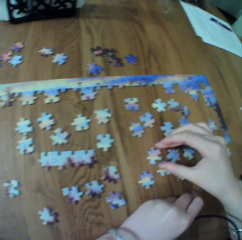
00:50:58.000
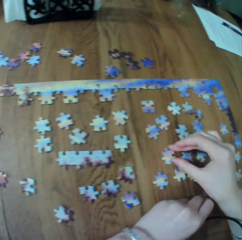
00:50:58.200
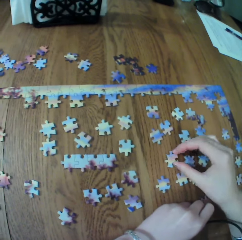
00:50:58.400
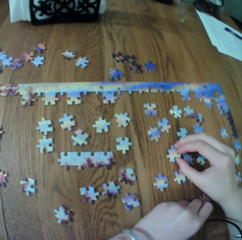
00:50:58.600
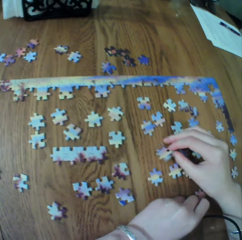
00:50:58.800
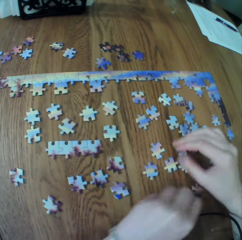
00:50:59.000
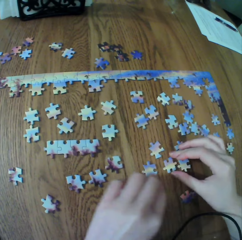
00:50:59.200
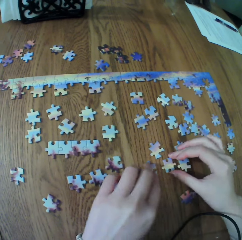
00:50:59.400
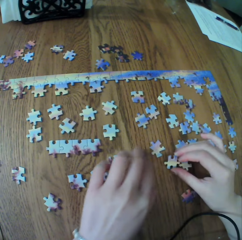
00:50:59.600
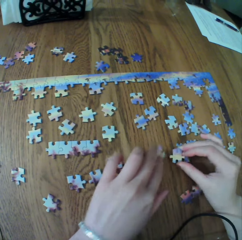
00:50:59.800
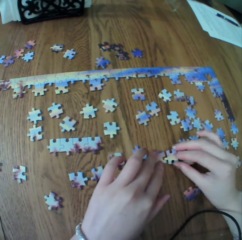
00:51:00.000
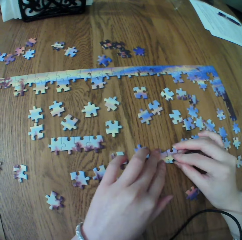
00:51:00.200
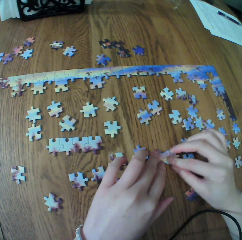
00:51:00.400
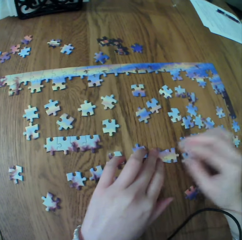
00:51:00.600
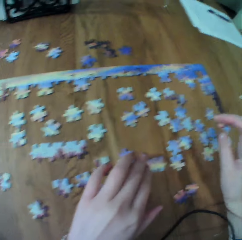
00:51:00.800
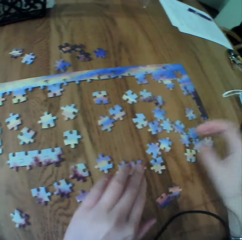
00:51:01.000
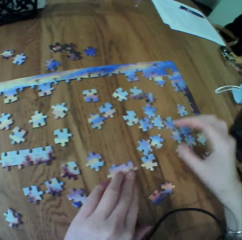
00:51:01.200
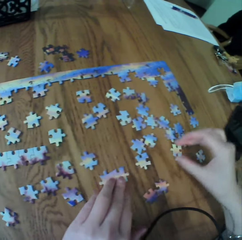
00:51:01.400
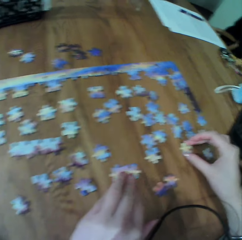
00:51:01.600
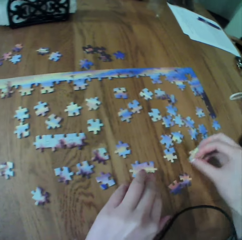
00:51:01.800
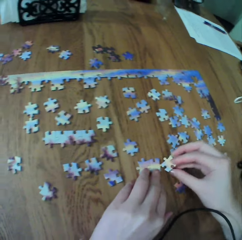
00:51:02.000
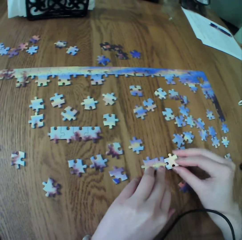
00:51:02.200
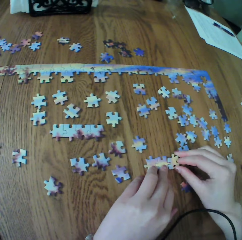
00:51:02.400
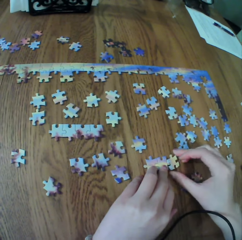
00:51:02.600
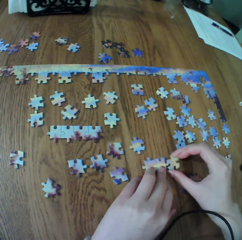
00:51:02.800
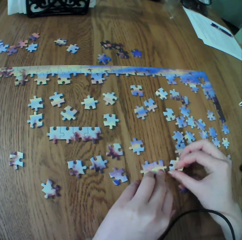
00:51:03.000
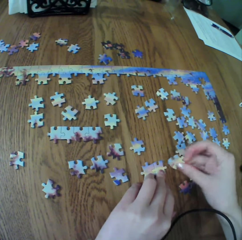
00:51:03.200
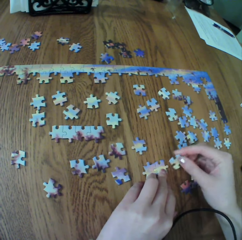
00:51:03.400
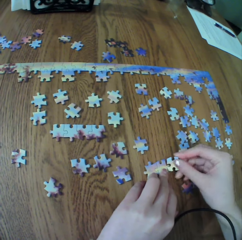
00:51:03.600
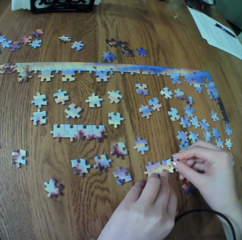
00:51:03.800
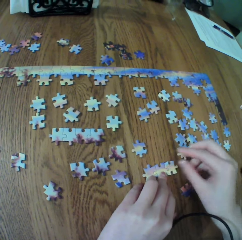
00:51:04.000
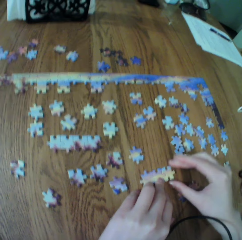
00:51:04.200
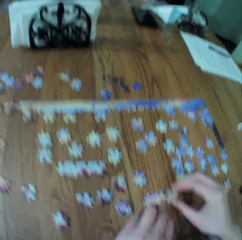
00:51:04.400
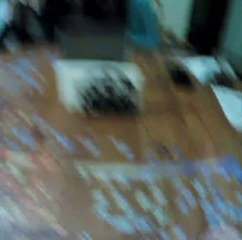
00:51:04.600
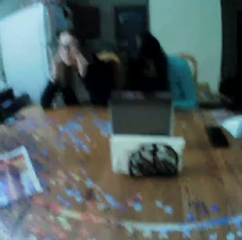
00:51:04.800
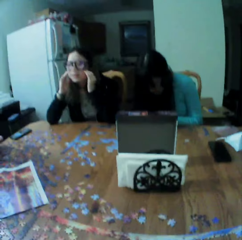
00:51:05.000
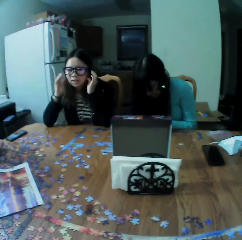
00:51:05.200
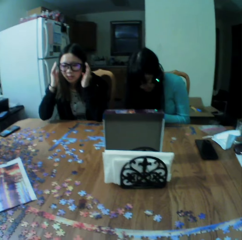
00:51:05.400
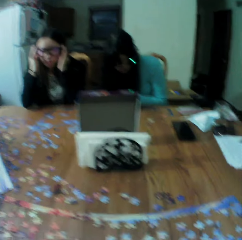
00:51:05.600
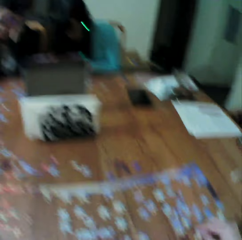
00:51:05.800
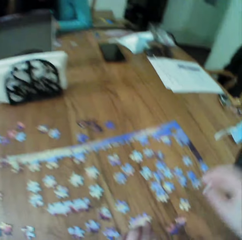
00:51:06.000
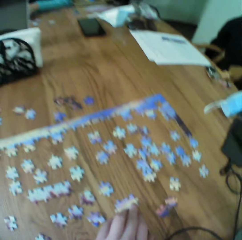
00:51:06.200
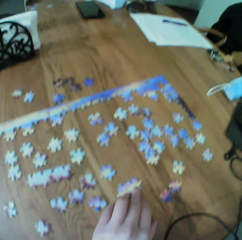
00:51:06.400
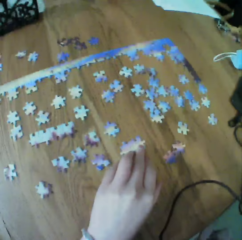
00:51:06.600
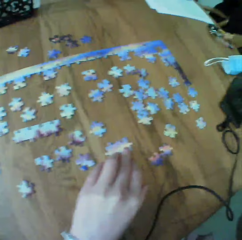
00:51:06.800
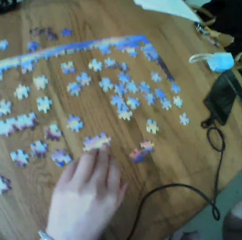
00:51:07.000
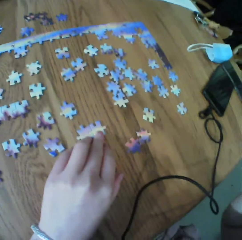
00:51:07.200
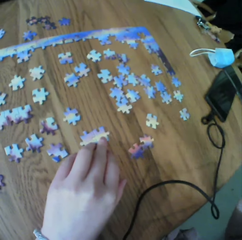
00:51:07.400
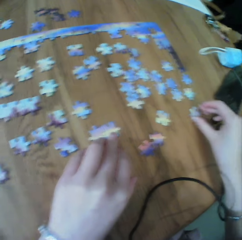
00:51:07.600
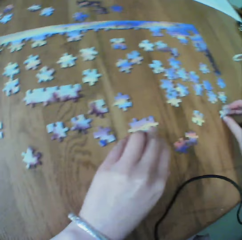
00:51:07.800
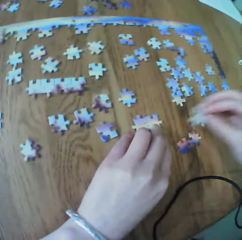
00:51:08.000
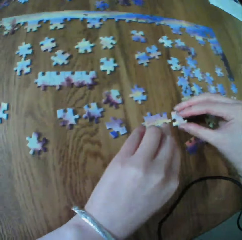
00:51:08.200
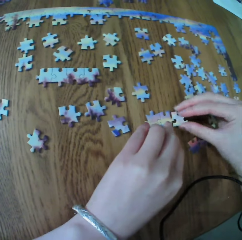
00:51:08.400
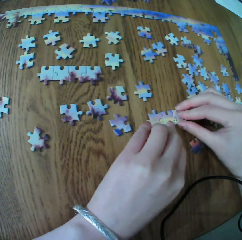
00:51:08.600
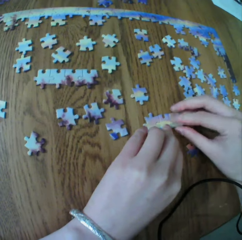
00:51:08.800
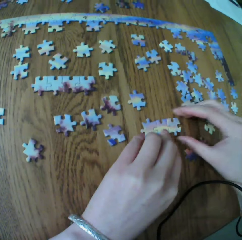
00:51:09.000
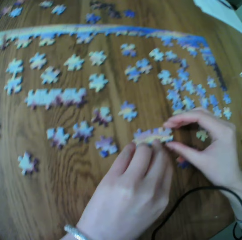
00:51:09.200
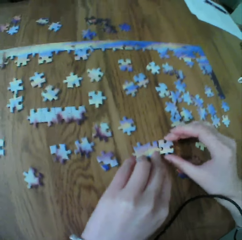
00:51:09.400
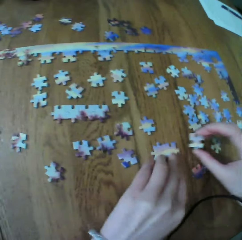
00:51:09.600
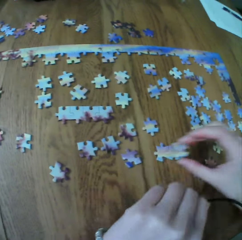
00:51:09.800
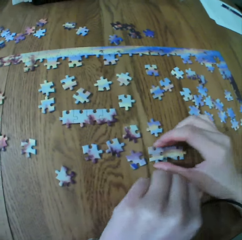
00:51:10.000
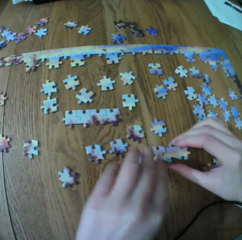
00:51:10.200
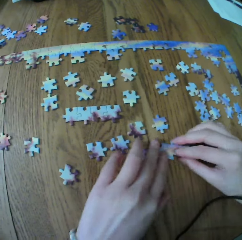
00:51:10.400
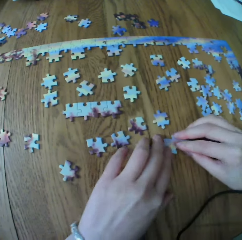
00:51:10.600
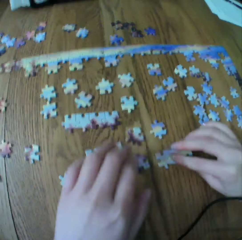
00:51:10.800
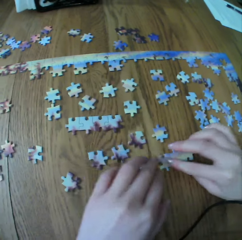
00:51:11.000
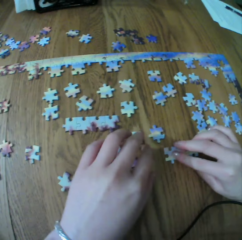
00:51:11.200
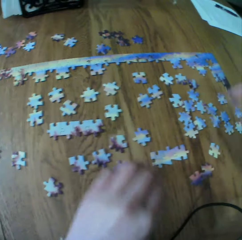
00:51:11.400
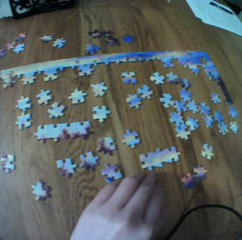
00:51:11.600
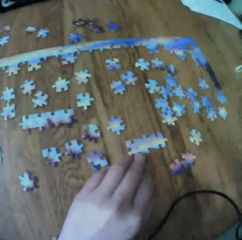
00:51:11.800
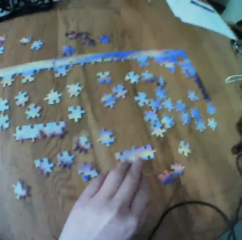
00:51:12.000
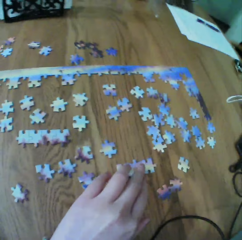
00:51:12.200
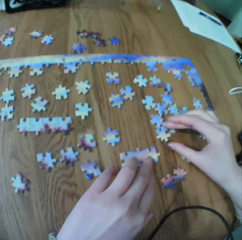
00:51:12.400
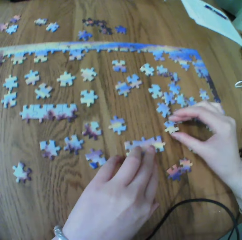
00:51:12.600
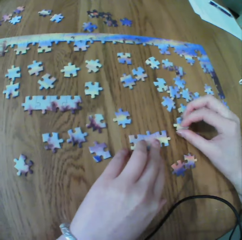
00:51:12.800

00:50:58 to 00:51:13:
The camera wearer arranges the puzzle. They touch the puzzle.

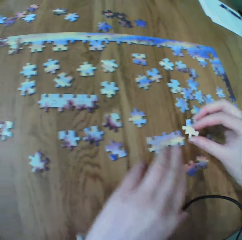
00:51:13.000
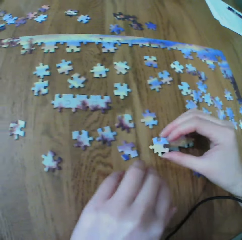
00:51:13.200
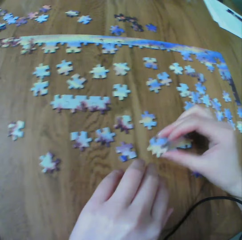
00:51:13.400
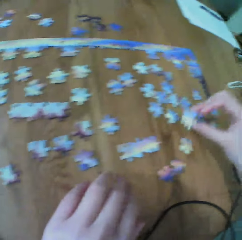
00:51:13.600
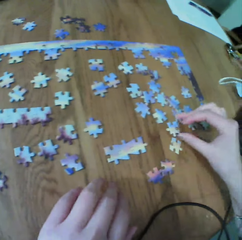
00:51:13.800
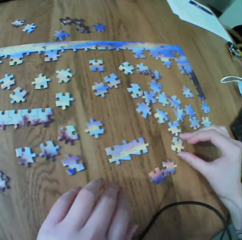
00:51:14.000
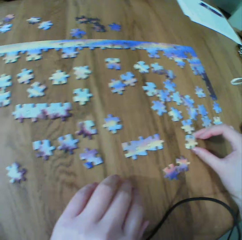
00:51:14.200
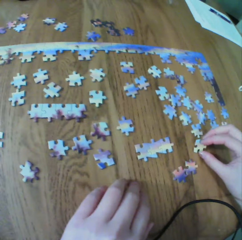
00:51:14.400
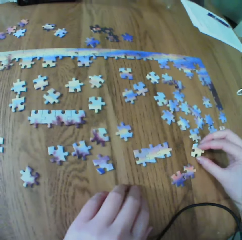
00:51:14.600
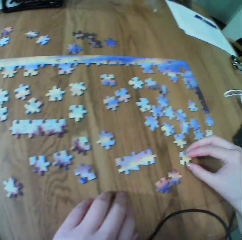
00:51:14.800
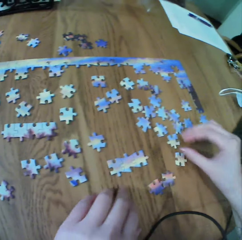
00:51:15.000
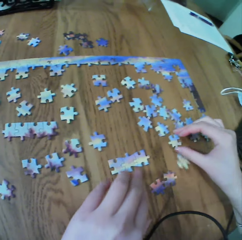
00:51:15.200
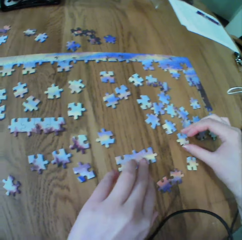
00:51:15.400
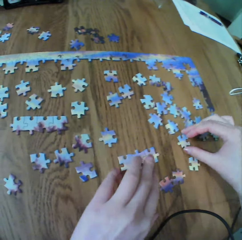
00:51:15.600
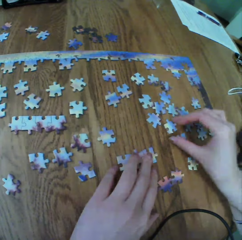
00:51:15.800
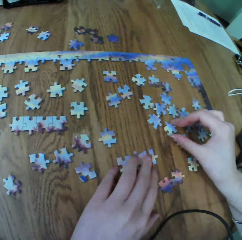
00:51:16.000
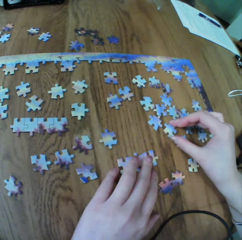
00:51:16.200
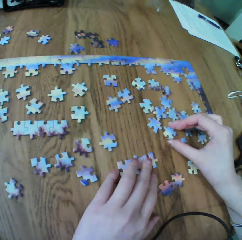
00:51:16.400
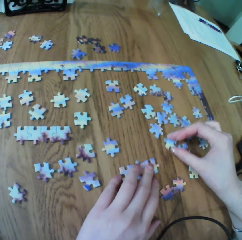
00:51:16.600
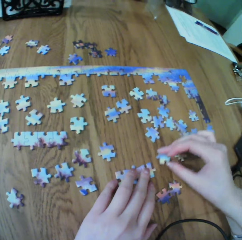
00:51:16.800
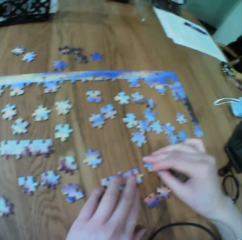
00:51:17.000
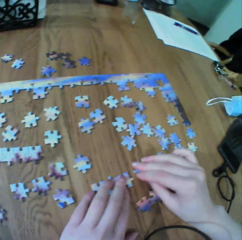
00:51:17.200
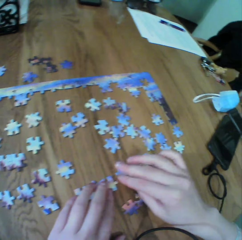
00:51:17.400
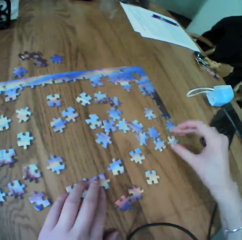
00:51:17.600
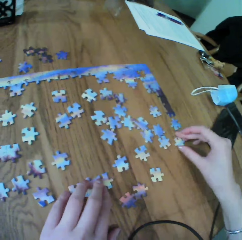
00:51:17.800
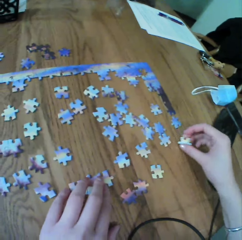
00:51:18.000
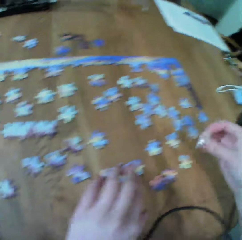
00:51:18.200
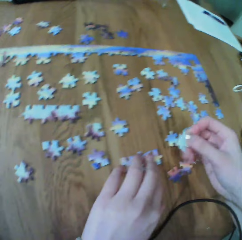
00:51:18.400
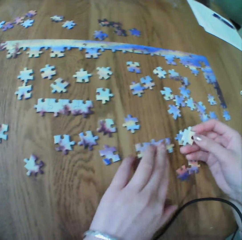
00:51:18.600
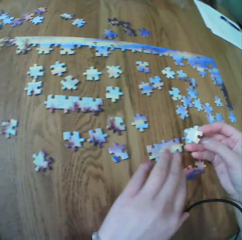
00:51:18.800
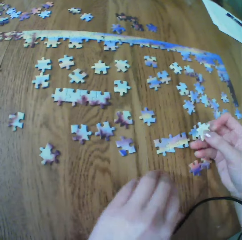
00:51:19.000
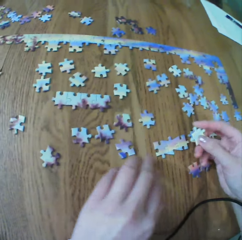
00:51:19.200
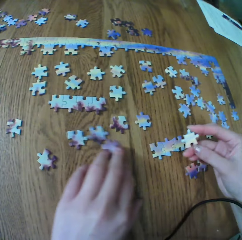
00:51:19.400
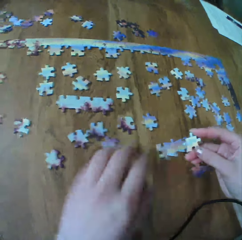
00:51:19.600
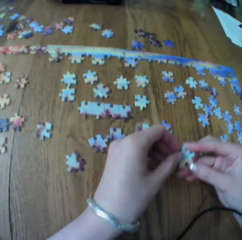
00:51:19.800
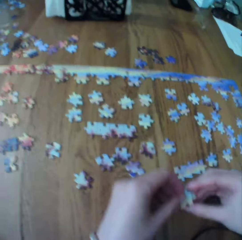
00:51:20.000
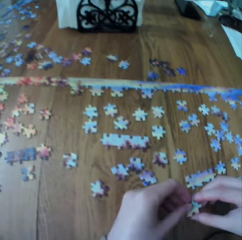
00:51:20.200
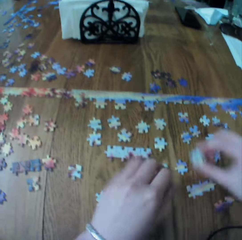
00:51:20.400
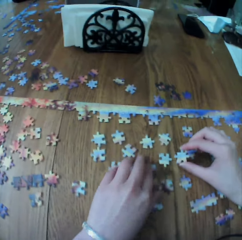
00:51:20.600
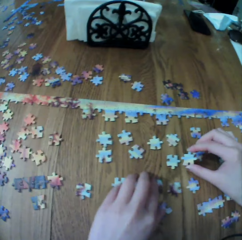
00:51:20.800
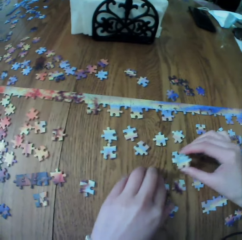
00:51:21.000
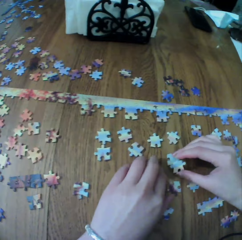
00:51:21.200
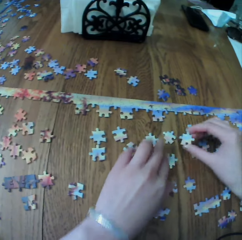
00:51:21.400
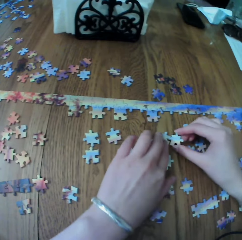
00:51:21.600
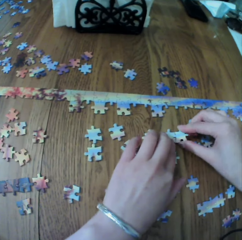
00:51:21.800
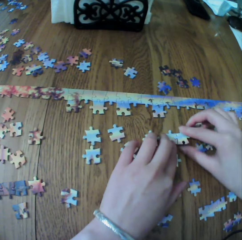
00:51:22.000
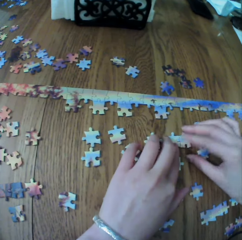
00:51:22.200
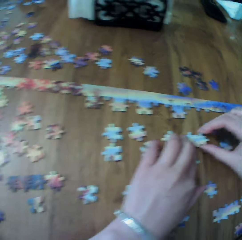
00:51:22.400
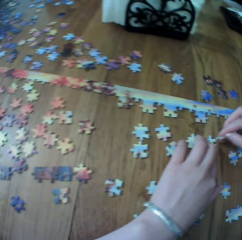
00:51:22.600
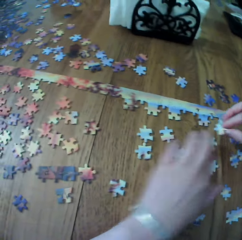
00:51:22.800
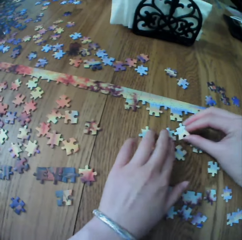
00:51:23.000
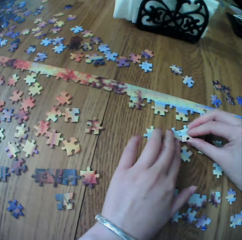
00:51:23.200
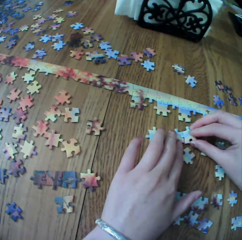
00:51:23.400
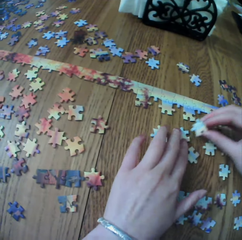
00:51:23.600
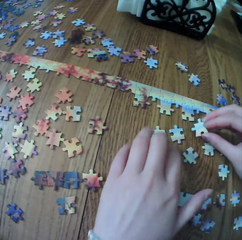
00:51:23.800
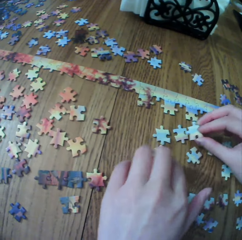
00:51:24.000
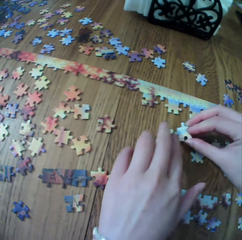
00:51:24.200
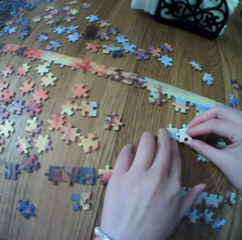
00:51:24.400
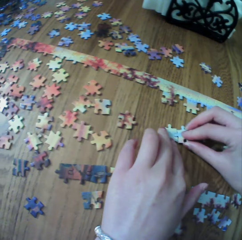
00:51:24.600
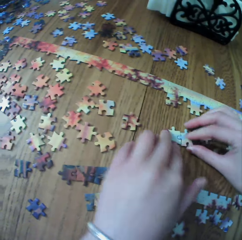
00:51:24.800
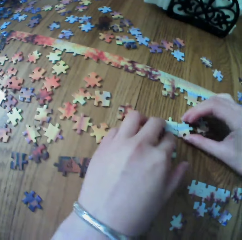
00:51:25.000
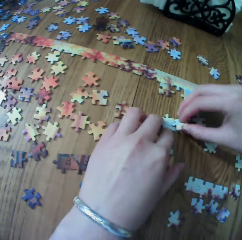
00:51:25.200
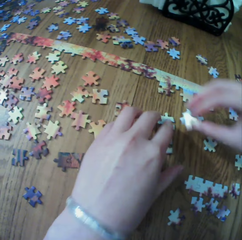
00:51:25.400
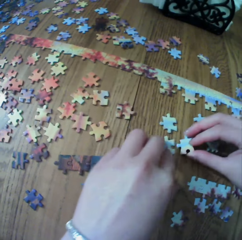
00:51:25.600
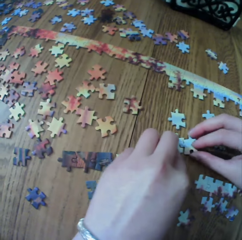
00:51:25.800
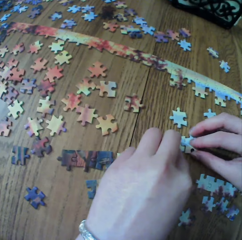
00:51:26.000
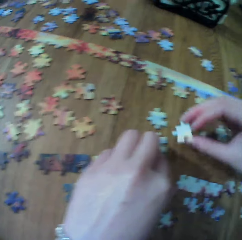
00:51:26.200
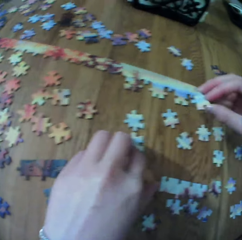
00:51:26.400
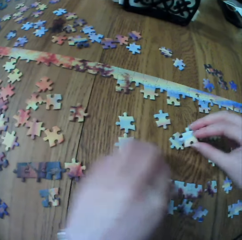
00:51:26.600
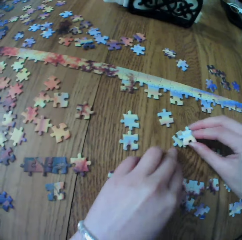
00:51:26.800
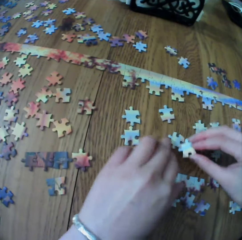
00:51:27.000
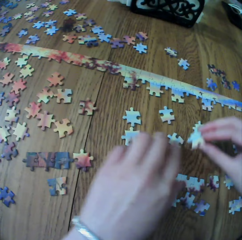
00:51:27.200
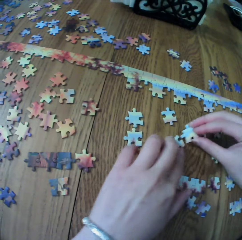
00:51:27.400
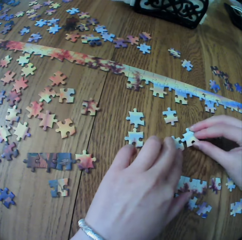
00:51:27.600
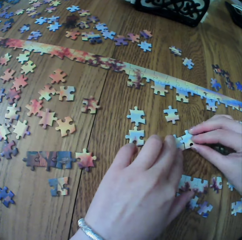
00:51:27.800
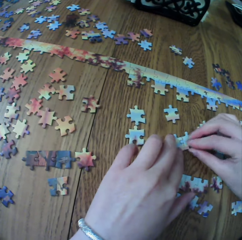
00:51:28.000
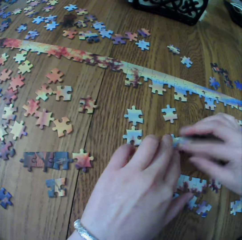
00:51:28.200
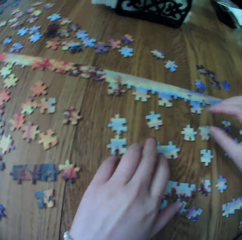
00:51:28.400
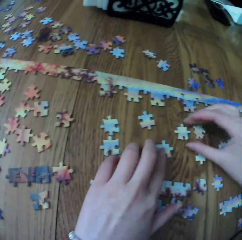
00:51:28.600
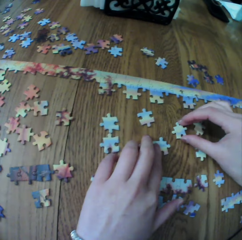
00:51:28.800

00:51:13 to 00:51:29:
The camera wearer arranges the puzzle. They touch the puzzle. They arrange the puzzle.
